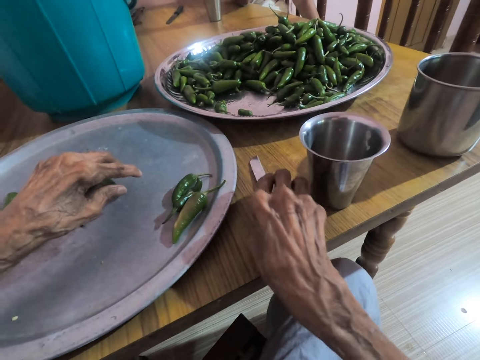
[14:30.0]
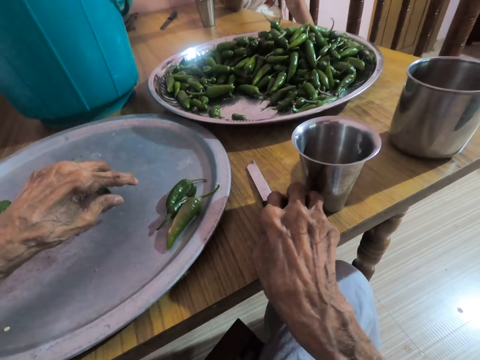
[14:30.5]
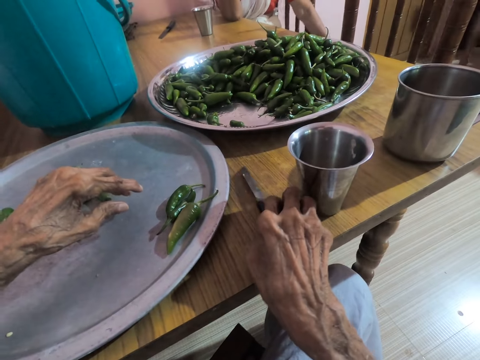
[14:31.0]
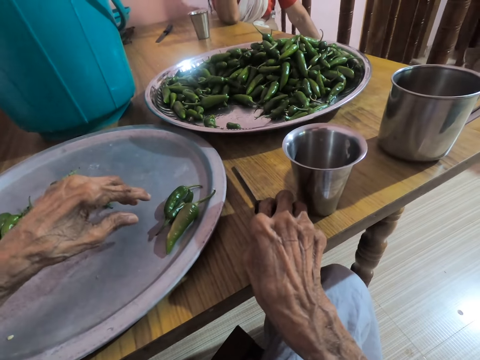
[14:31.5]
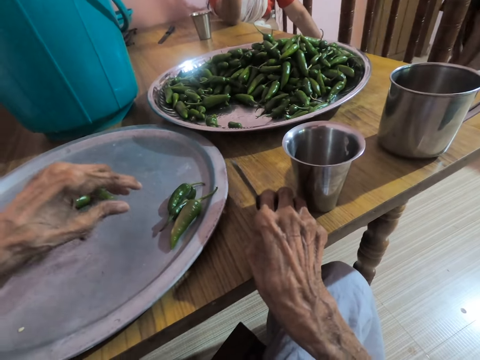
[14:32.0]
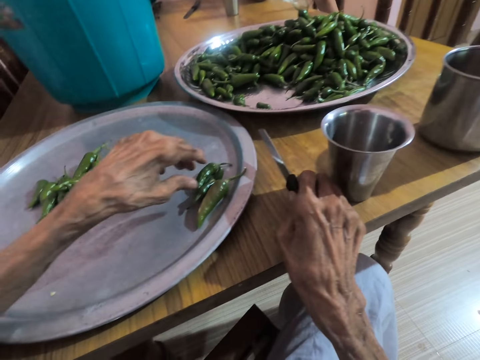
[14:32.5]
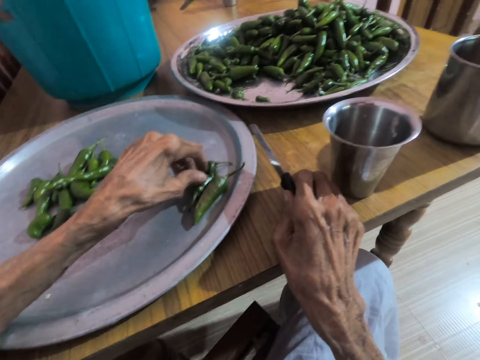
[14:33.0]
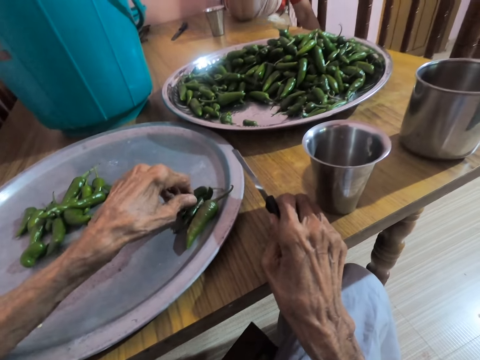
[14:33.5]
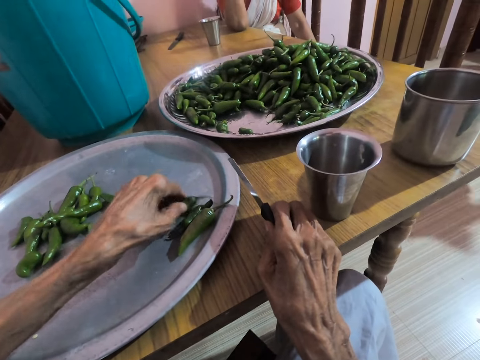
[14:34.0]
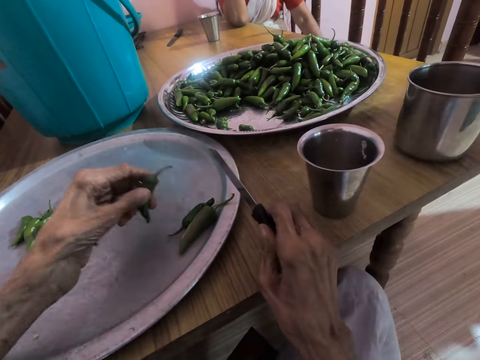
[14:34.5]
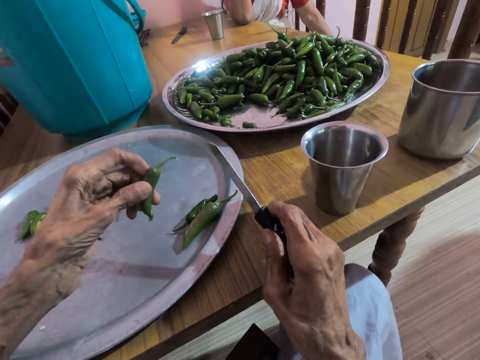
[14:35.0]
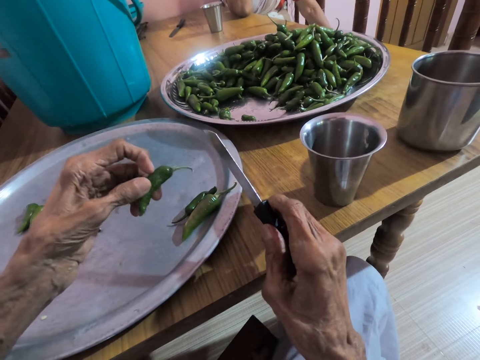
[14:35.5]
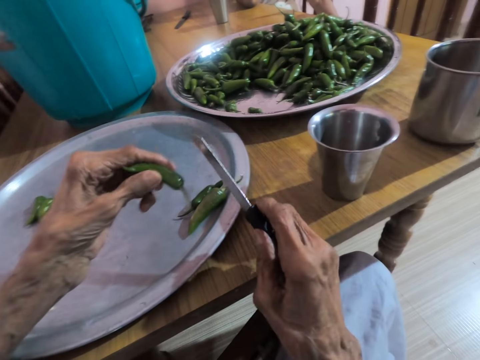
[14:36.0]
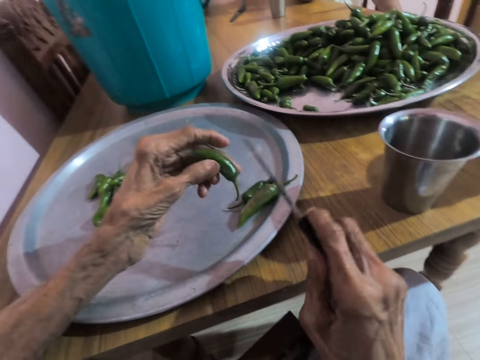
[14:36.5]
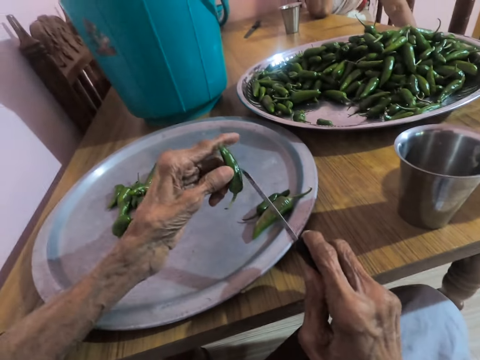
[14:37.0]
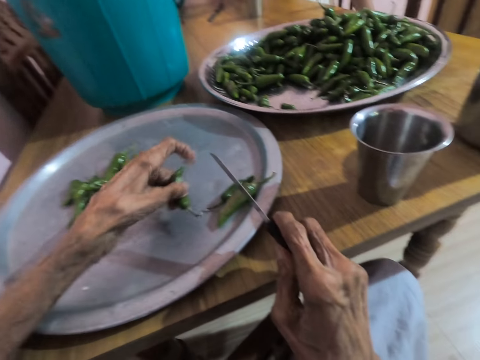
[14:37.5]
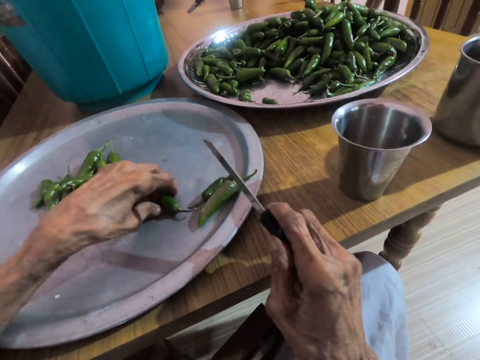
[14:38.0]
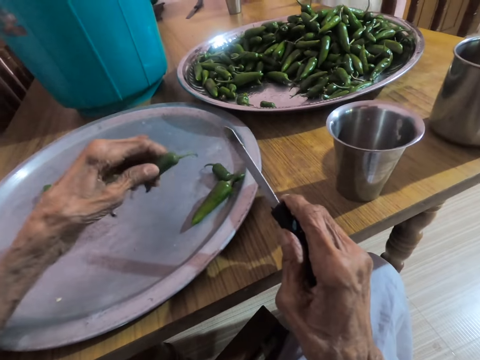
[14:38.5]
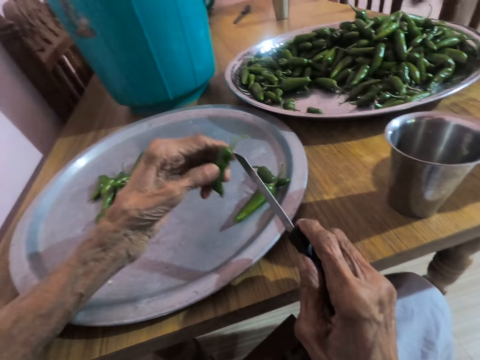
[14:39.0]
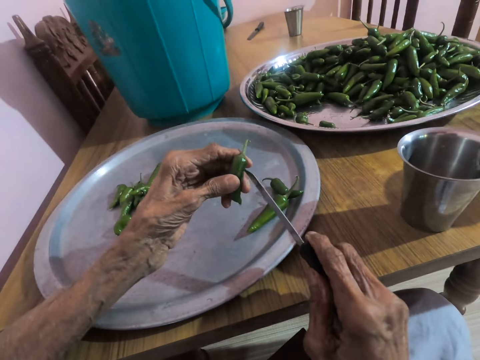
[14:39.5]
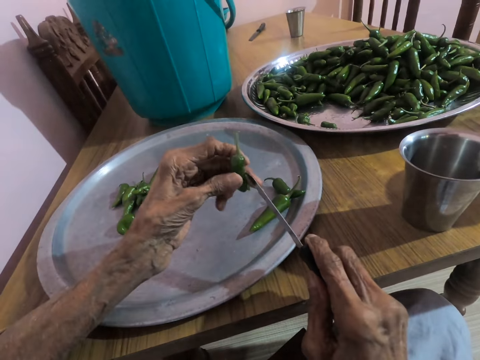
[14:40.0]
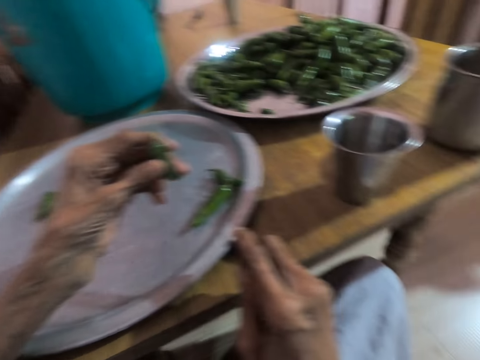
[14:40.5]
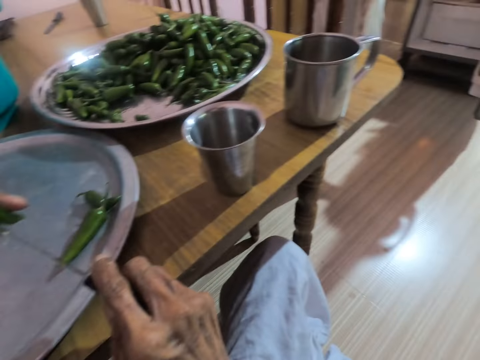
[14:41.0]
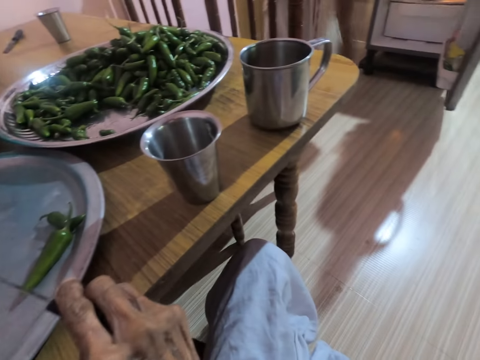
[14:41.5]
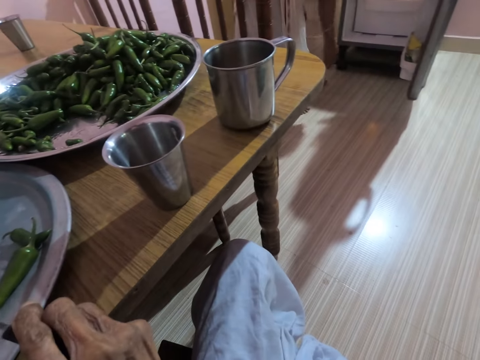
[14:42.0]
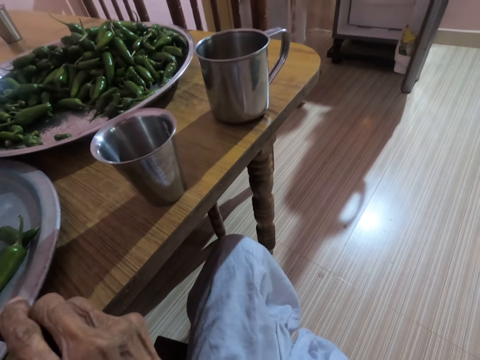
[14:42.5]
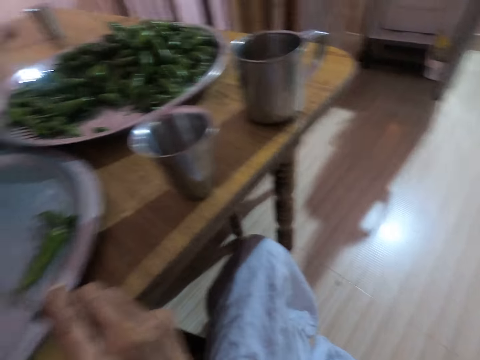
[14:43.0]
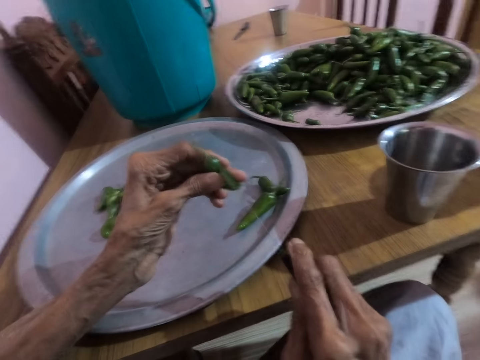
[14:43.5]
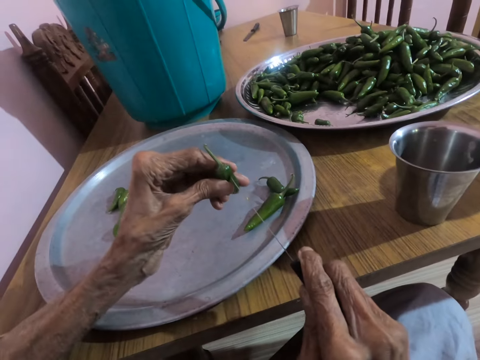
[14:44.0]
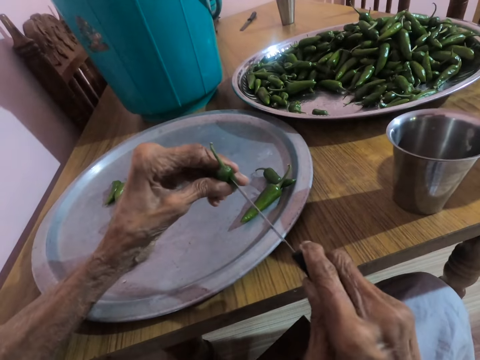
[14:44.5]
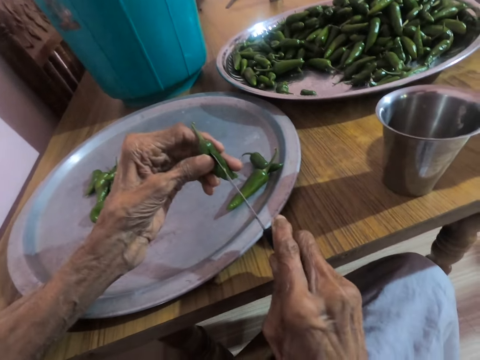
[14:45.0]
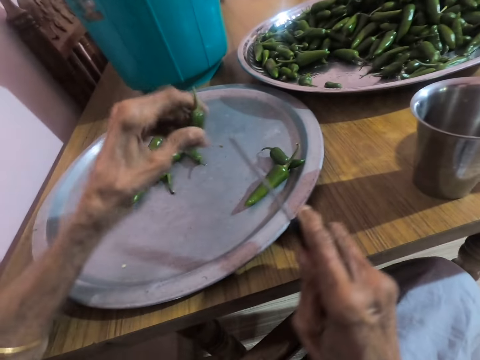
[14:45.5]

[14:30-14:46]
The camera wearer holds the knife on the table with her right hand. She picks the knife from the table with her right hand. She adjusts the slender green pepper on the tray on the table with her left hand. She picks a slender green pepper from the tray on the table with her left hand. She adjusts the slender green pepper with her left hand. She adjusts the slender green pepper on the tray on the table with her left hand. She lifts the slender green pepper from the tray on the table with her left hand. She flips the pepper on the tray. A woman stands from the chair. The woman moves from the dining table. The camera wearer cuts the pepper in hand with the knife. The woman moves around the room. The camera wearer pierces the slender green pepper in her left hand with the knife in her right hand. She speaks with the woman.

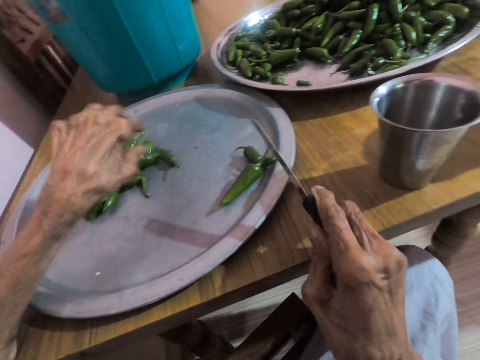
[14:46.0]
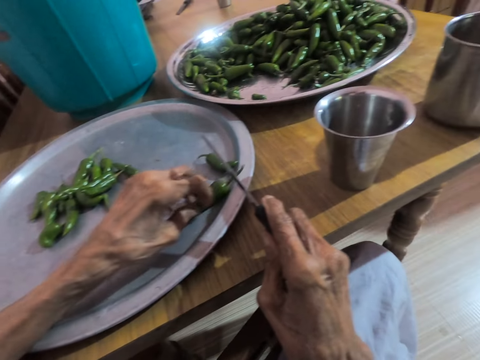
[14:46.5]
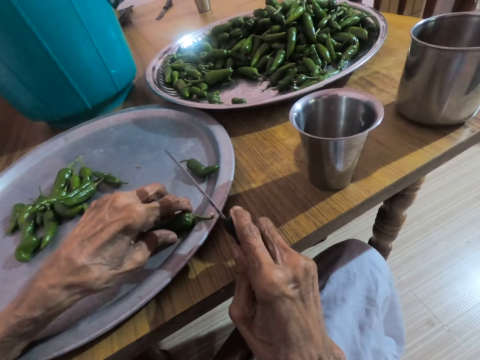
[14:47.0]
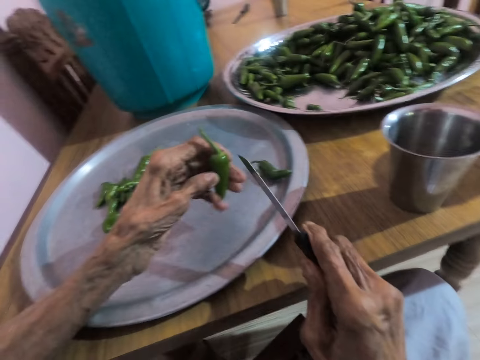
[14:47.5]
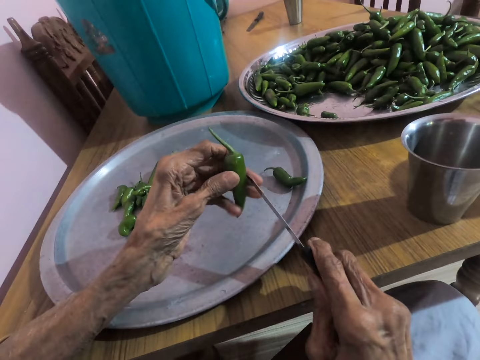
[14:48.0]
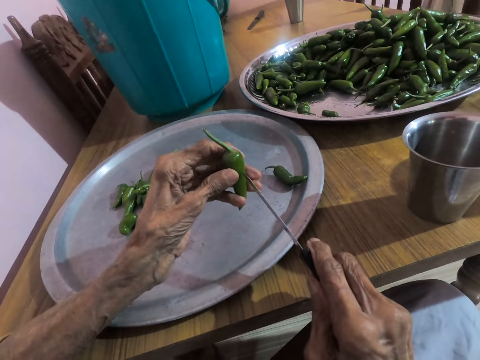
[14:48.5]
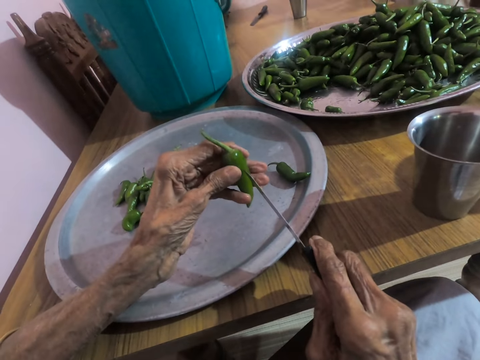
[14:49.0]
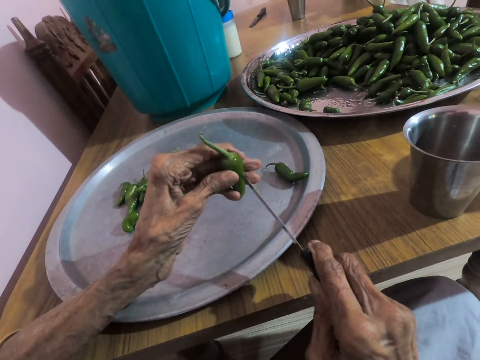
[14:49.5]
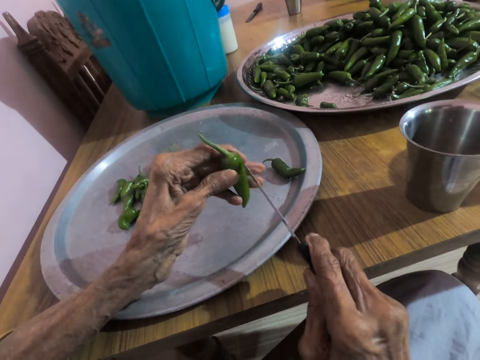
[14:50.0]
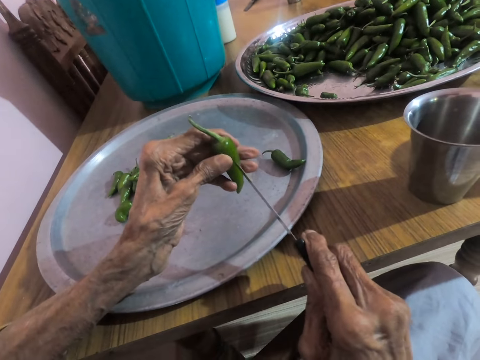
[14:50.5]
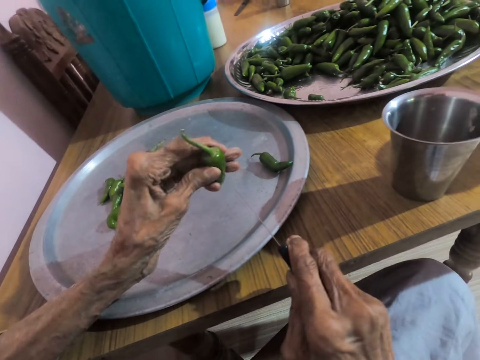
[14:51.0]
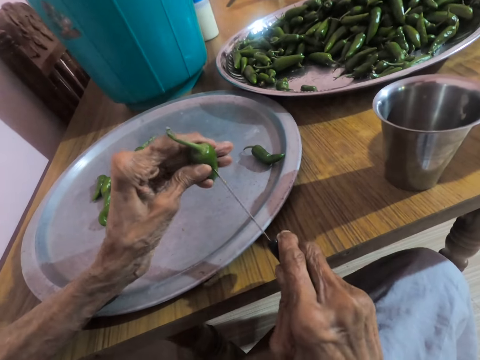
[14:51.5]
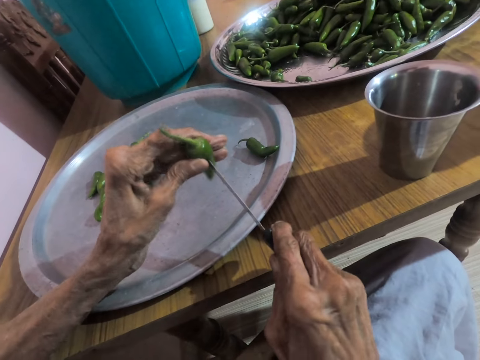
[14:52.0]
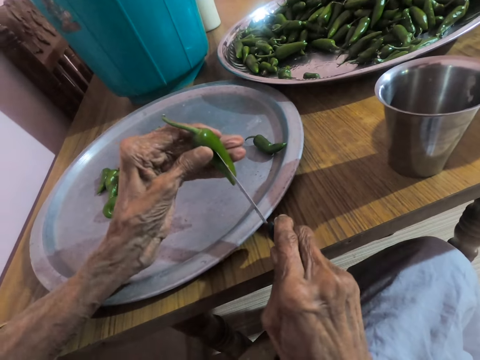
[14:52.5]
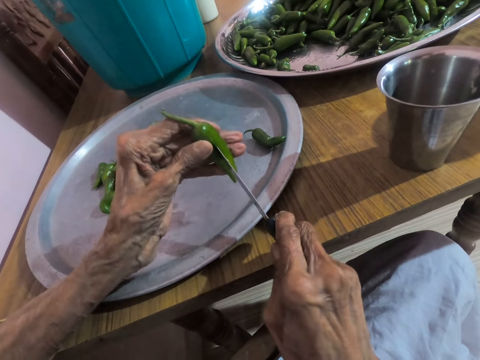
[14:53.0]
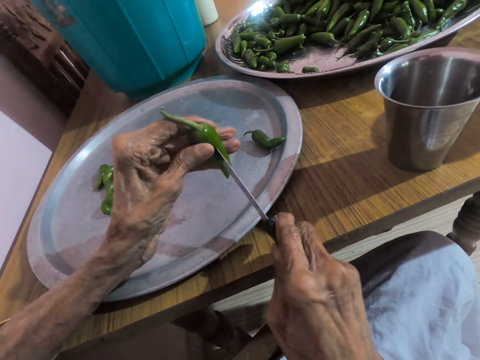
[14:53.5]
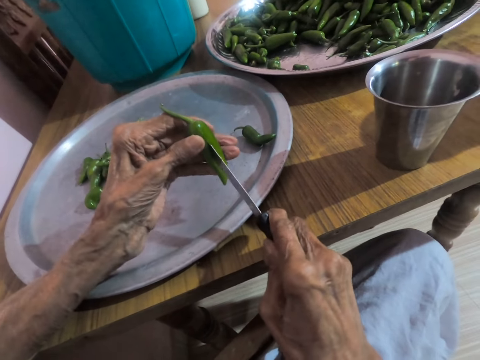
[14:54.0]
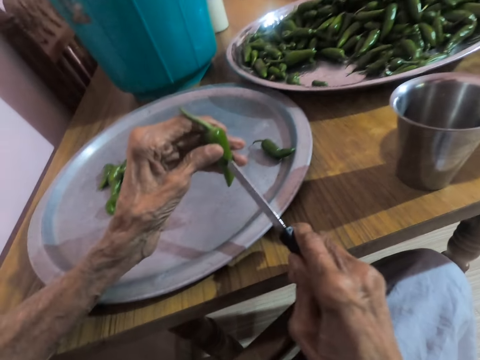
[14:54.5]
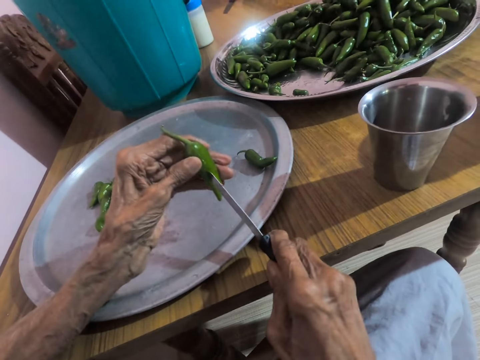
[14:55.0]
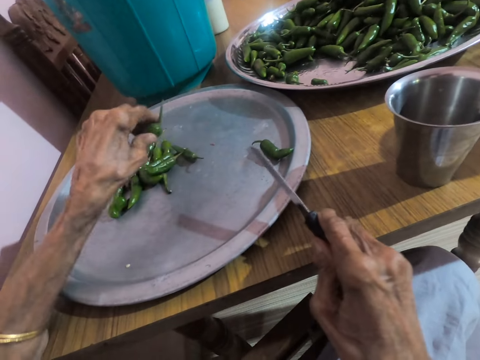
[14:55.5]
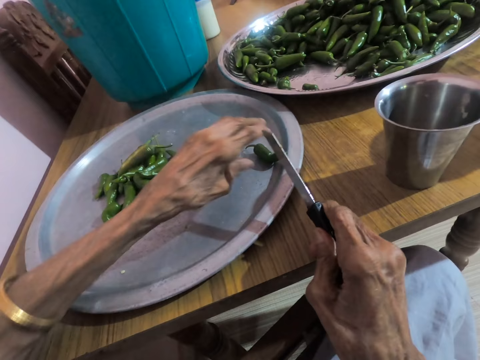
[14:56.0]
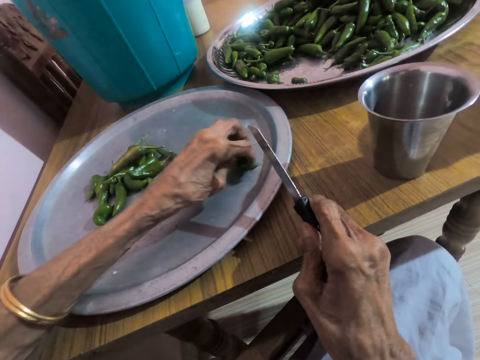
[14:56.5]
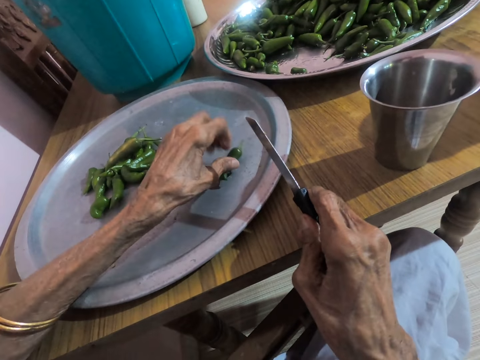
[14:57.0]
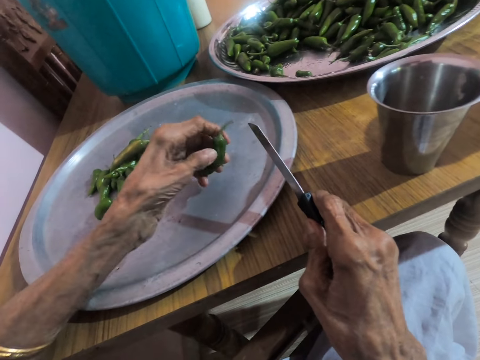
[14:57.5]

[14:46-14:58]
The camera wearer drops the slender green pepper on the tray on the table with her left hand. She moves the slender green pepper from the tray on the table with her left hand. She picks the slender green pepper from the tray on the table with her left hand. She pierces the slender green pepper in her left hand with the knife in her right hand. The woman drops a bottle of milk on the table with her right hand. The camera wearer cuts the pepper in hand with the knife. She interacts with the woman. She drops the slender green pepper on the tray on the table with her left hand. The woman speaks to the camera wearer. The camera wearer moves the slender green pepper from the tray on the table with her left hand. She picks the slender green pepper from the tray on the table with her left hand.
